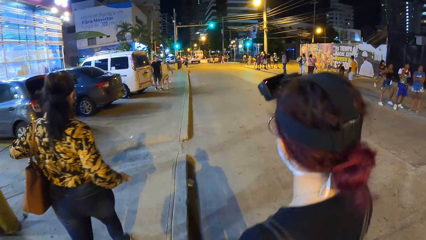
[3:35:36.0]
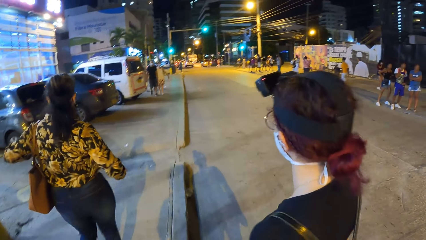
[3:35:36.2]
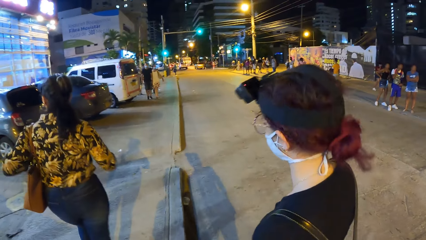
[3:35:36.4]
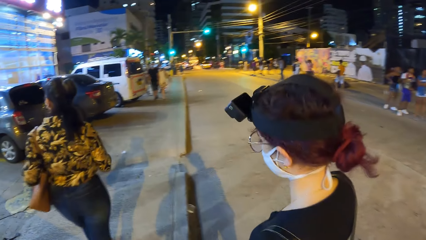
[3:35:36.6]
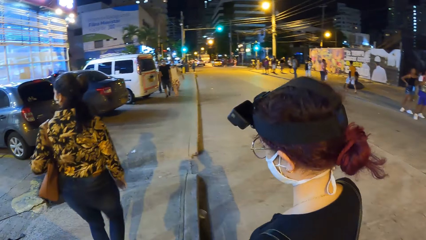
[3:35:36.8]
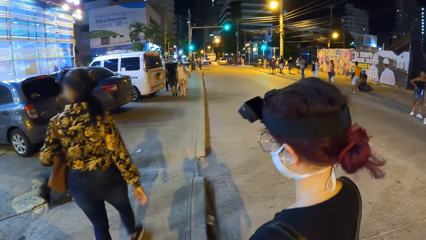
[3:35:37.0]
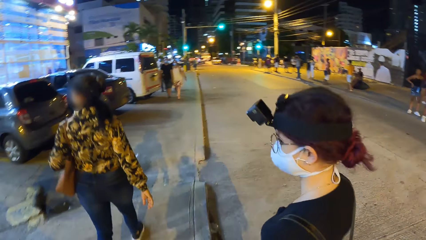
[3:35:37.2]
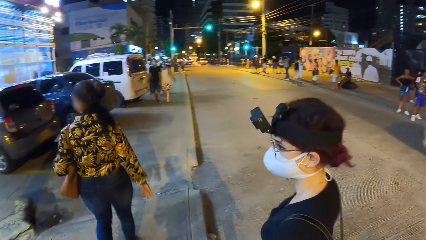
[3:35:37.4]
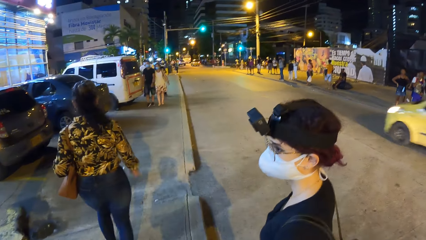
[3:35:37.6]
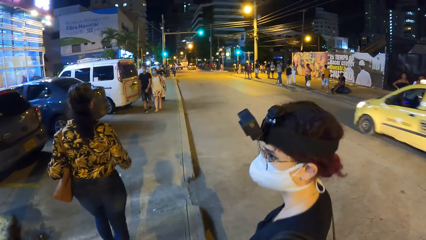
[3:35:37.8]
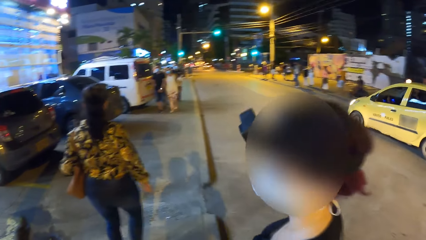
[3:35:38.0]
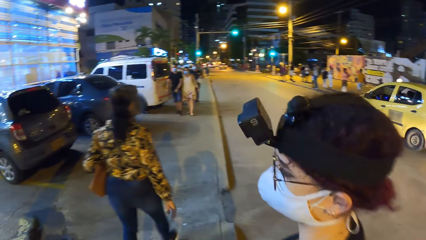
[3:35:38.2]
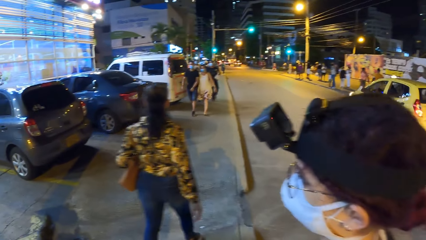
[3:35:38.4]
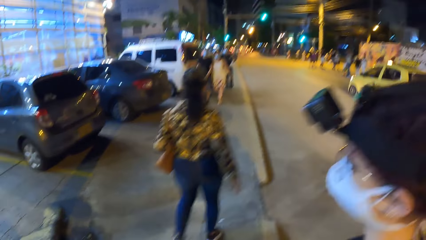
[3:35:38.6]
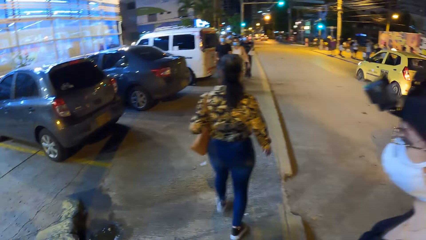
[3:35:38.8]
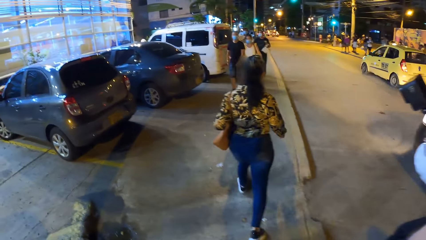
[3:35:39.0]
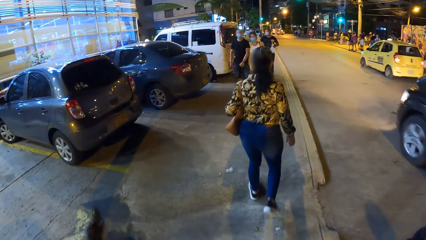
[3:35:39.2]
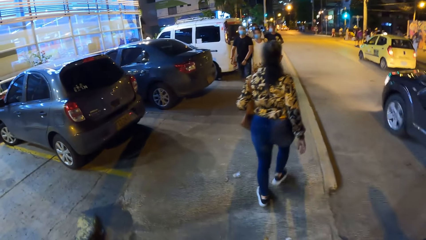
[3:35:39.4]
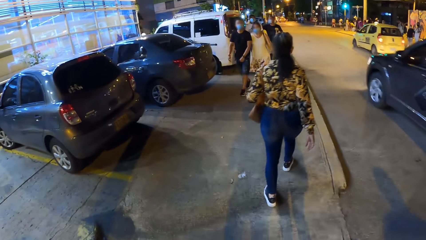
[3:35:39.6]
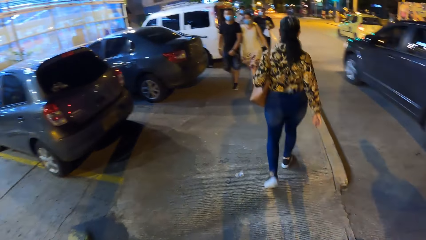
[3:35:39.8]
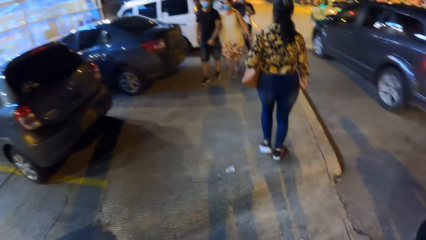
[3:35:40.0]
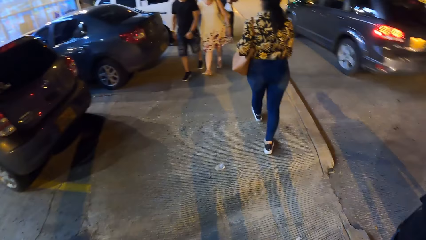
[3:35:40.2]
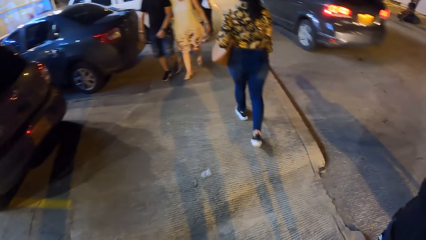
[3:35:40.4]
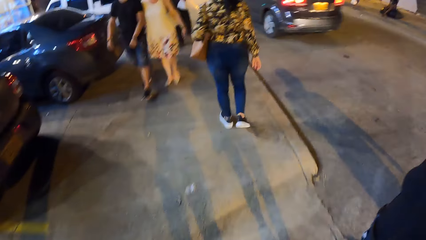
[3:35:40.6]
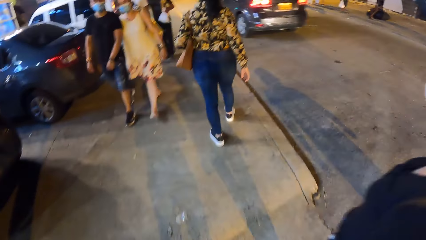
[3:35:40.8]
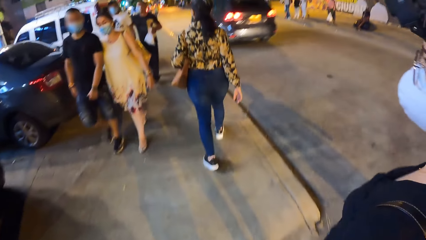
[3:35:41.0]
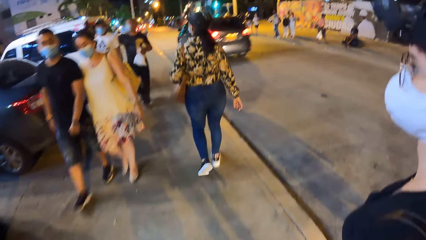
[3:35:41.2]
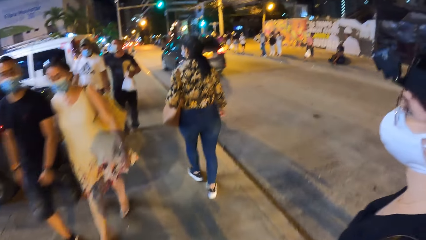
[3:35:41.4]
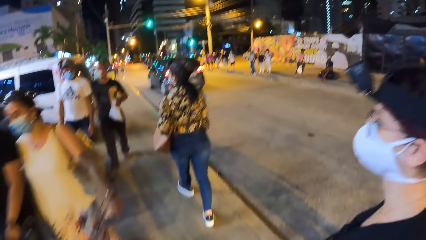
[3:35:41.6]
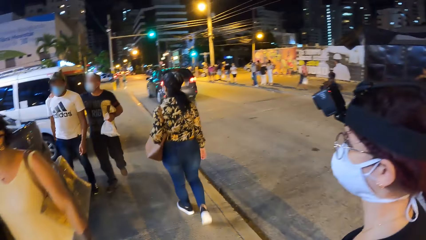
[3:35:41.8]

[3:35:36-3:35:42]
A person walks. The camera wearer walks.

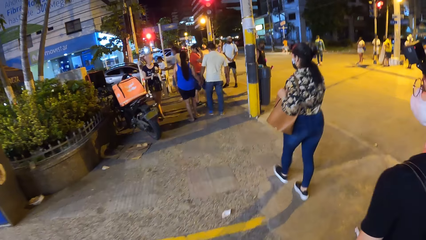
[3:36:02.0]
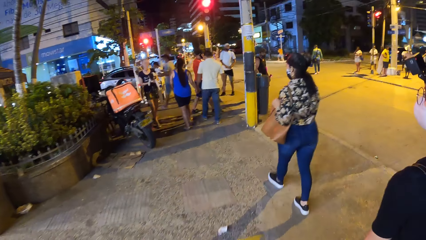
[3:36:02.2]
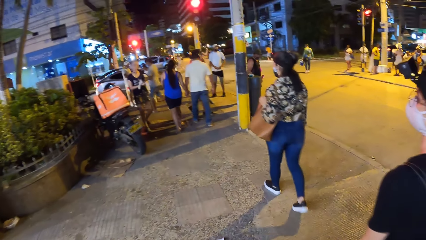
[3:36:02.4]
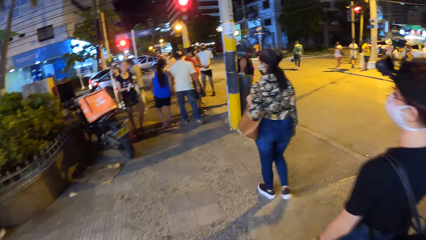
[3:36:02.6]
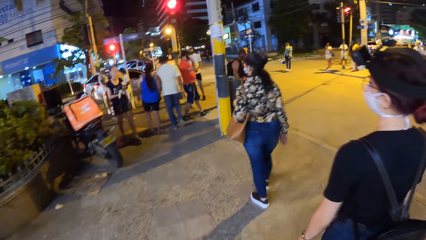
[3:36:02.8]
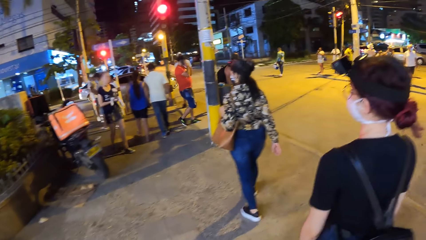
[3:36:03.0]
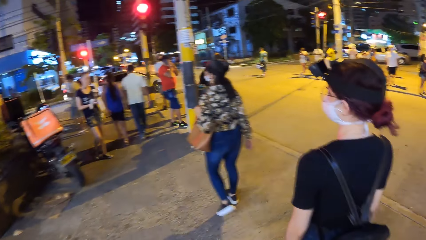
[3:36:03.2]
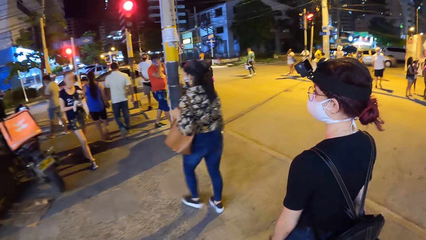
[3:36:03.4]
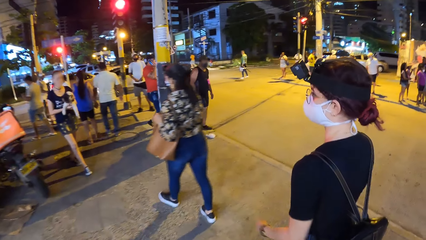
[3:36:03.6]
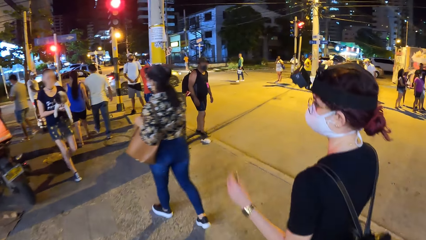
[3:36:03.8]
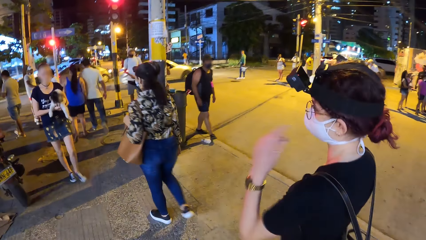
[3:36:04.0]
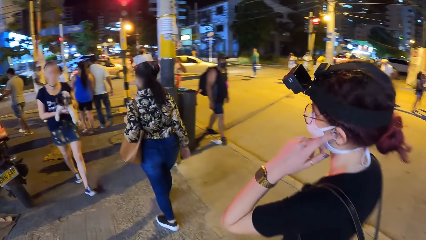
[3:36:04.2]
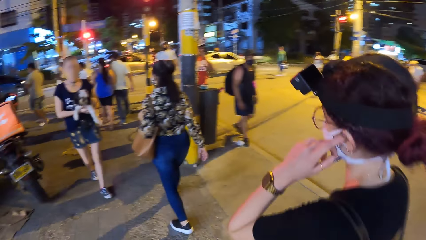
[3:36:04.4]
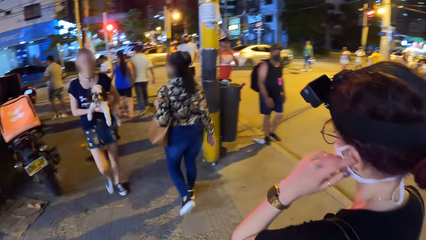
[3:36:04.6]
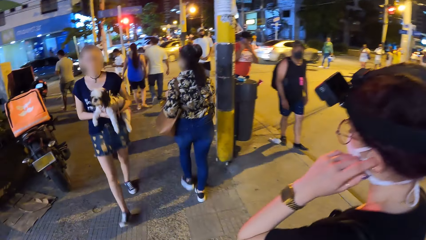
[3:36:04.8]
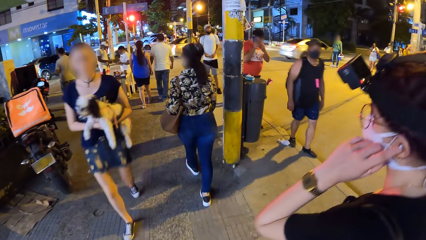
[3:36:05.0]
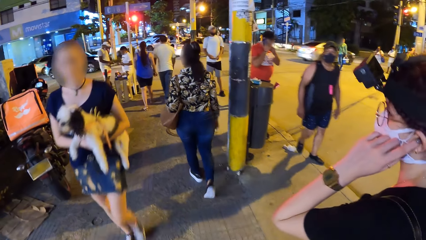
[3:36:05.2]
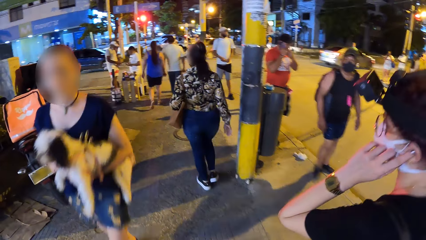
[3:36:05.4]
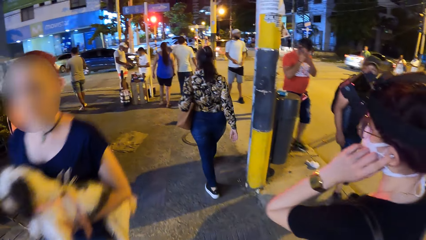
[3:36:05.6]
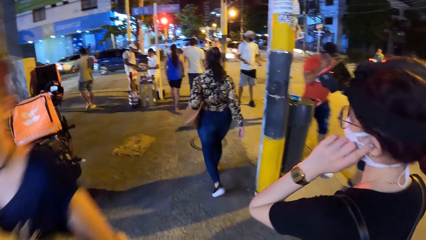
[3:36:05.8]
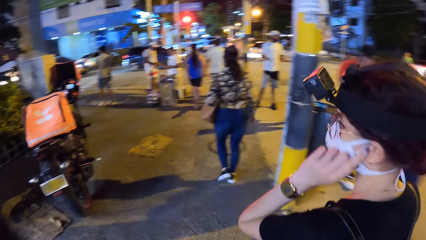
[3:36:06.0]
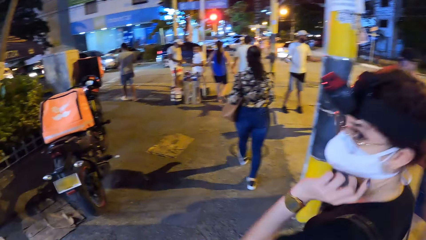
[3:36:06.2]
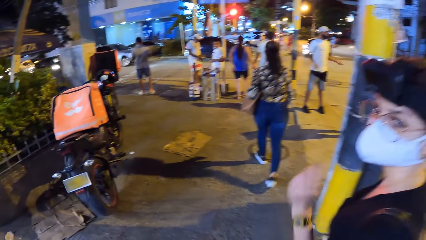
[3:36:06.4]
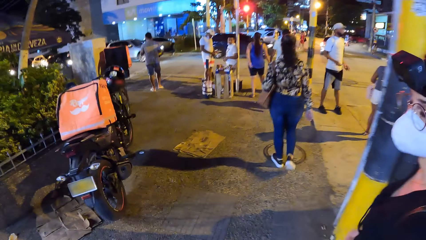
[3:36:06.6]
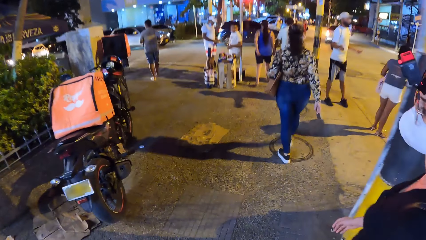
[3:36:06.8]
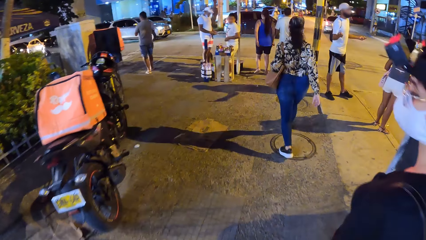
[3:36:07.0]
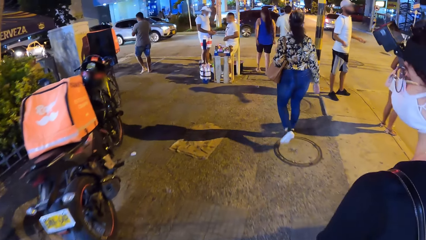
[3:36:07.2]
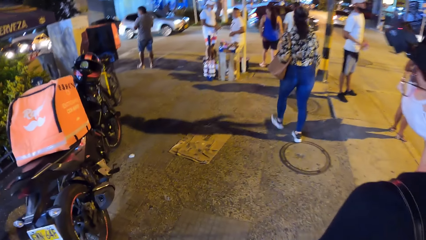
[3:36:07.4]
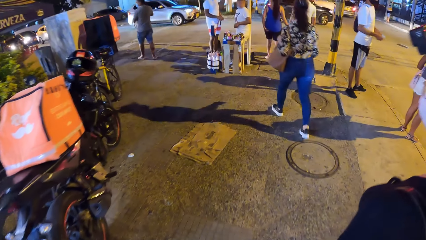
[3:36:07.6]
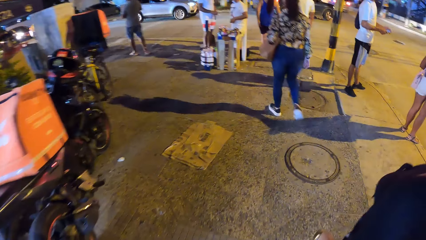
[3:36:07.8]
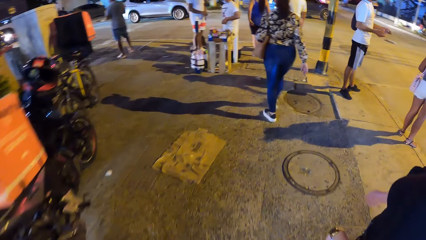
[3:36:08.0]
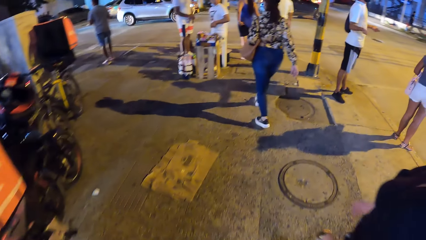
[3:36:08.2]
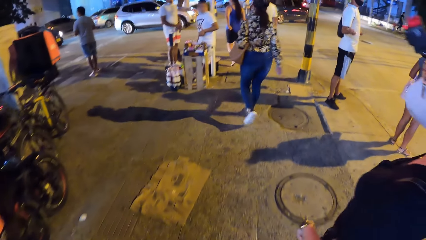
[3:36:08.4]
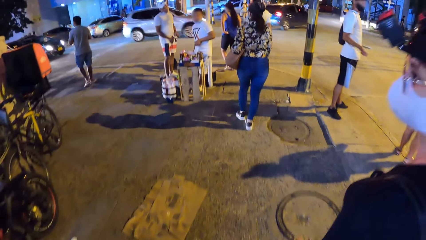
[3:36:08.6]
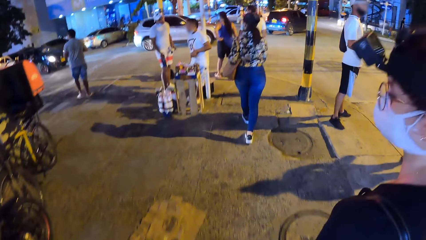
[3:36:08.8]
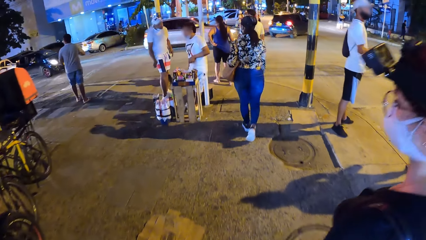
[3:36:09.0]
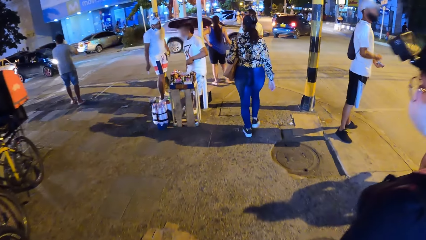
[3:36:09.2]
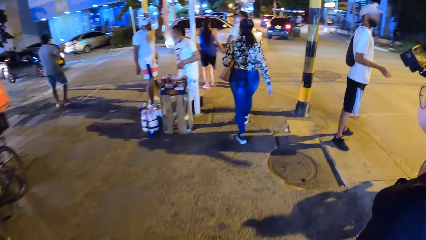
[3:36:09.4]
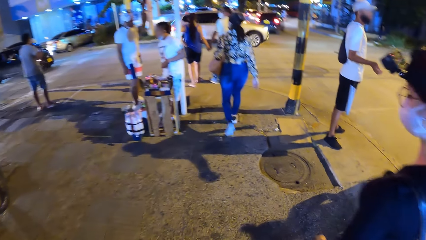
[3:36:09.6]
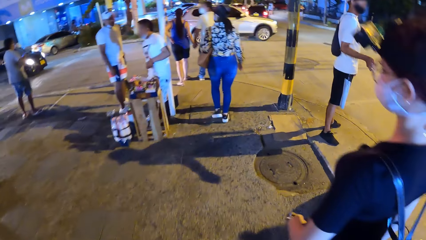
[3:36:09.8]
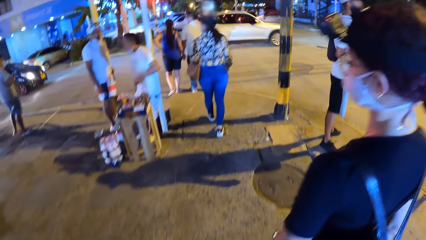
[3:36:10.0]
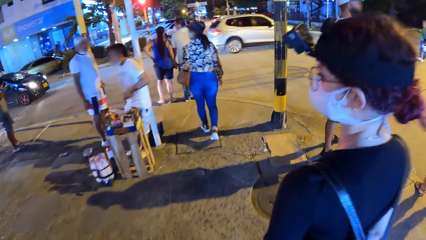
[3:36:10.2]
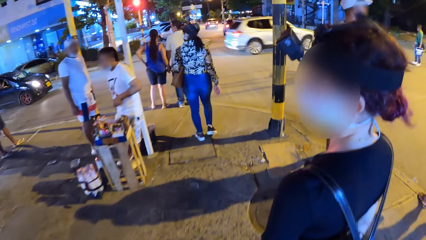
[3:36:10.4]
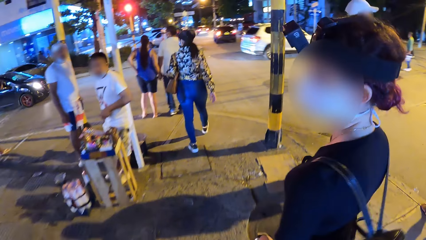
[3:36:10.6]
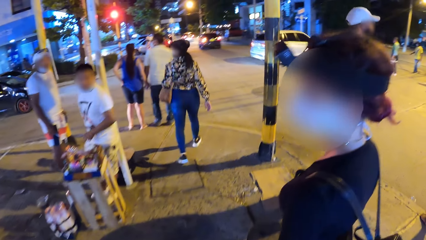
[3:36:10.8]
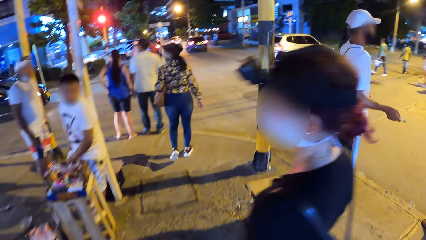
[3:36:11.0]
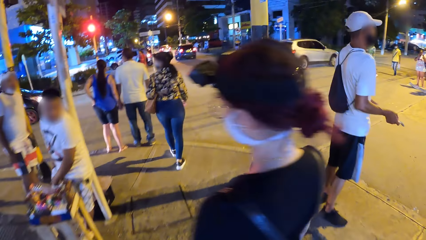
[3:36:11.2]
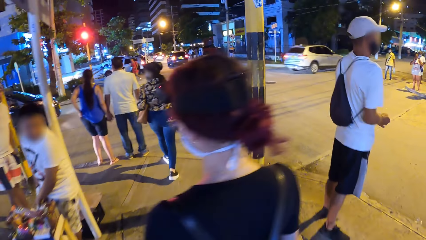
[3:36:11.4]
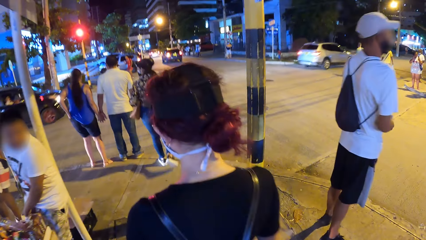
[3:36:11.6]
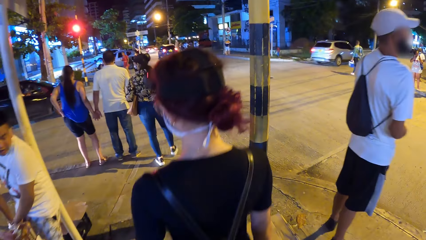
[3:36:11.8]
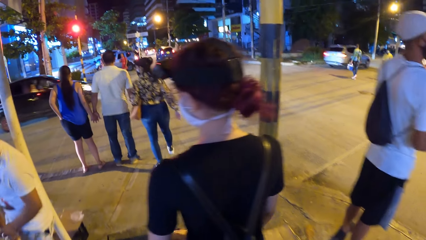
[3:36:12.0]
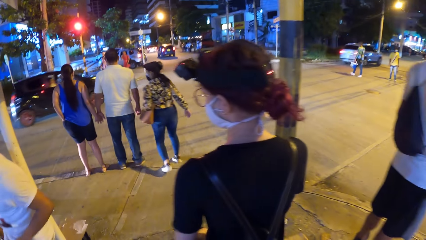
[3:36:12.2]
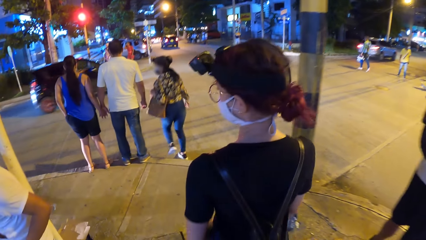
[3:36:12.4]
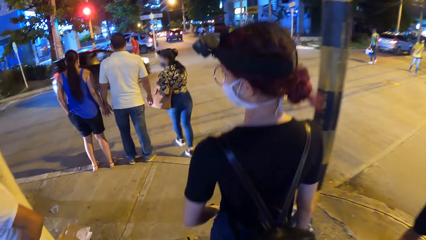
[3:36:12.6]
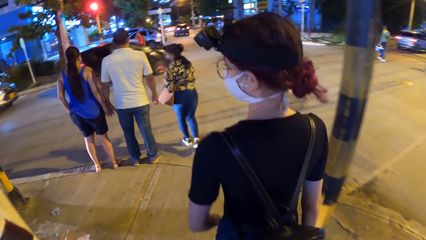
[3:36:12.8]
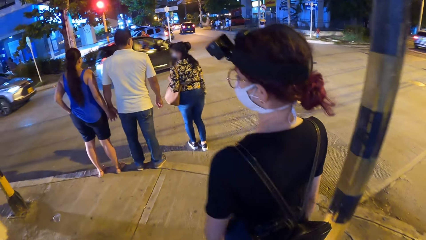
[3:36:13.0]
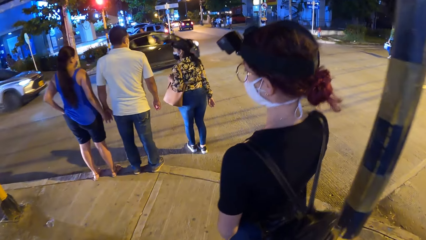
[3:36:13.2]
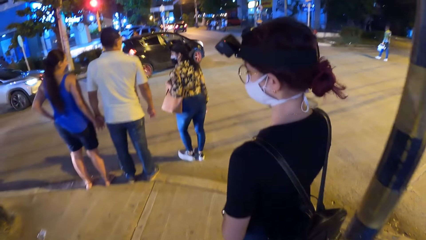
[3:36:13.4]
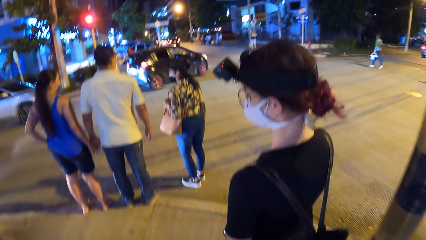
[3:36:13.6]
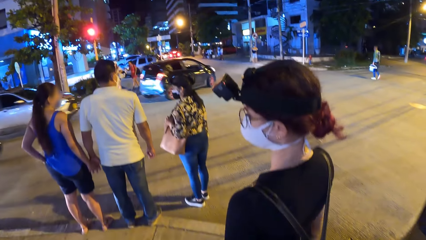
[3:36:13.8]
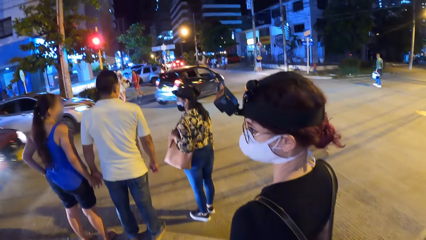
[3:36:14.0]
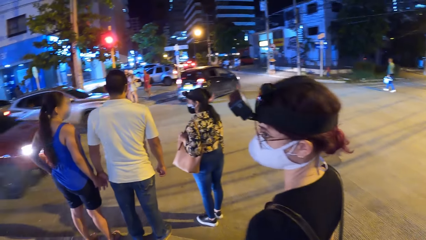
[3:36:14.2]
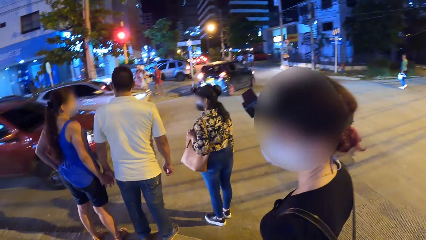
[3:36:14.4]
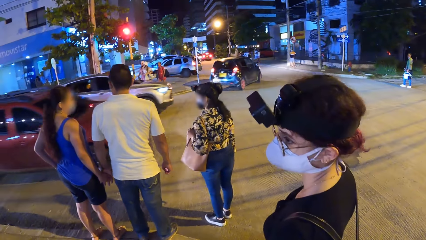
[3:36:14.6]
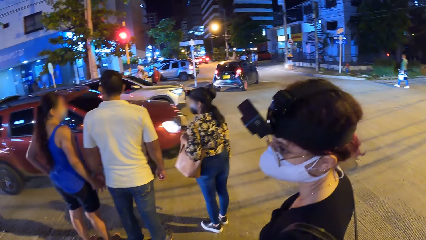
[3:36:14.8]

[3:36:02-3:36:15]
A woman touches her ear with her left hand. The woman walks. The camera wearer walks. The woman interacts with the camera wearer. The woman looks at the camera wearer and walks. The camera wearer walks. A person stops walking.
